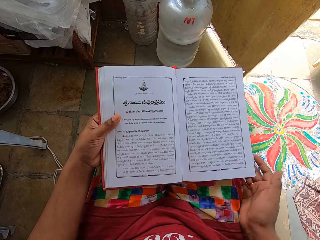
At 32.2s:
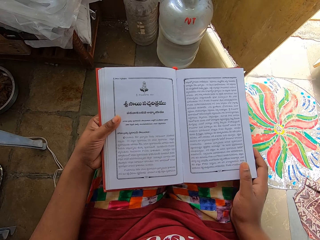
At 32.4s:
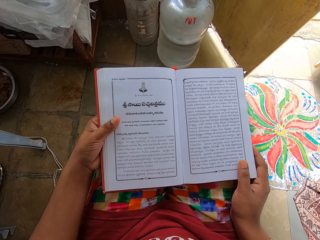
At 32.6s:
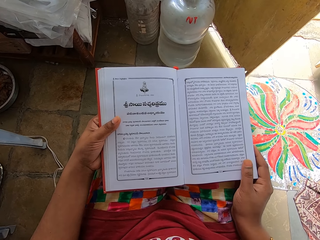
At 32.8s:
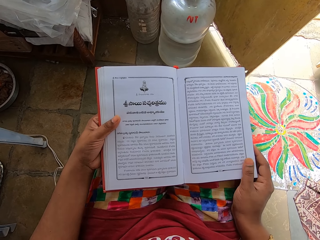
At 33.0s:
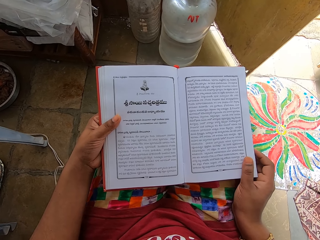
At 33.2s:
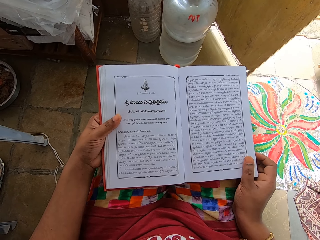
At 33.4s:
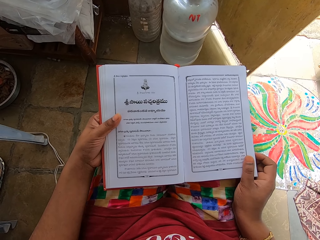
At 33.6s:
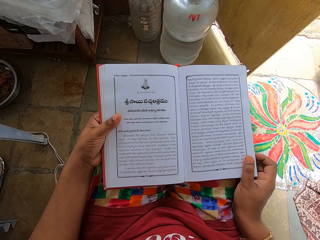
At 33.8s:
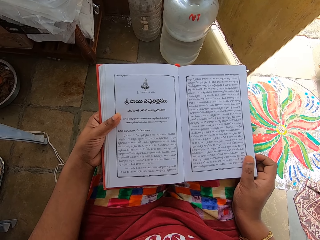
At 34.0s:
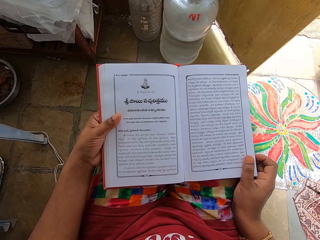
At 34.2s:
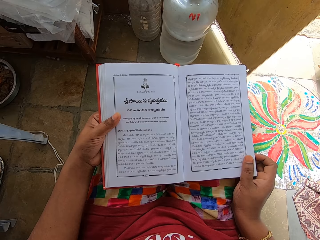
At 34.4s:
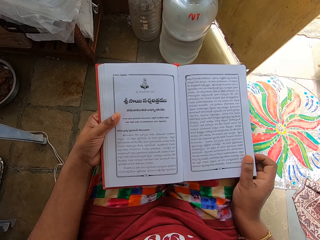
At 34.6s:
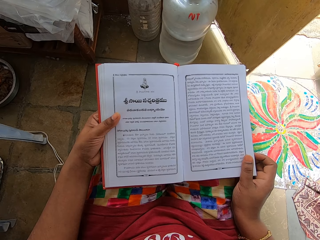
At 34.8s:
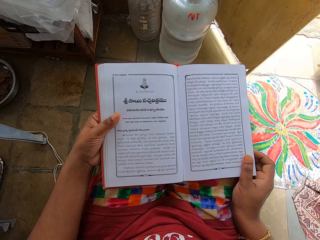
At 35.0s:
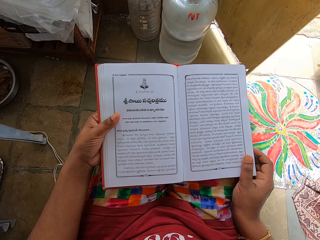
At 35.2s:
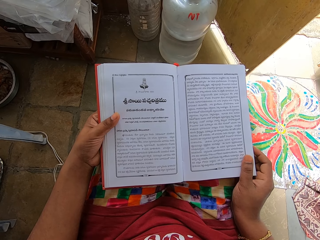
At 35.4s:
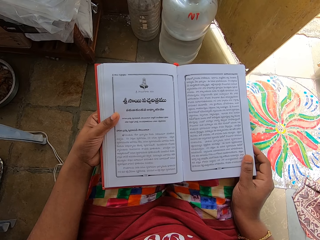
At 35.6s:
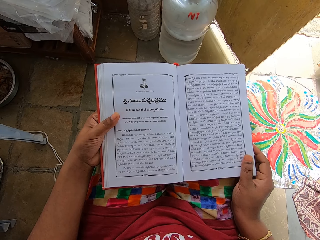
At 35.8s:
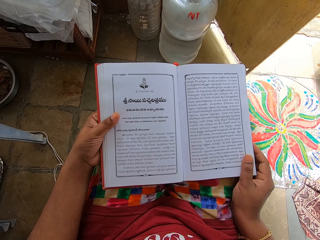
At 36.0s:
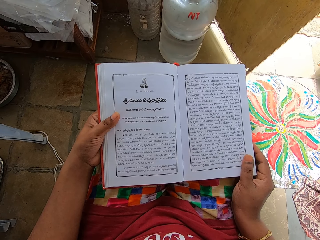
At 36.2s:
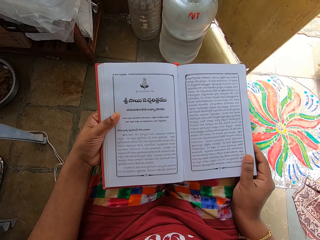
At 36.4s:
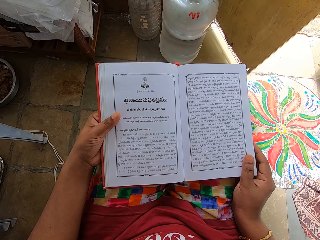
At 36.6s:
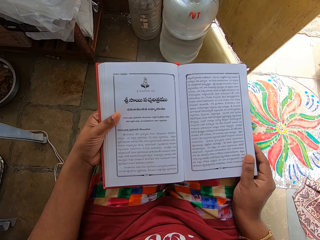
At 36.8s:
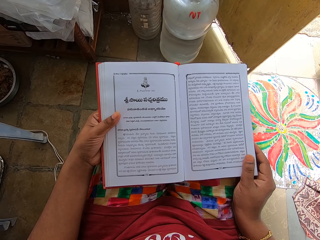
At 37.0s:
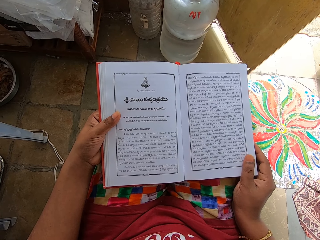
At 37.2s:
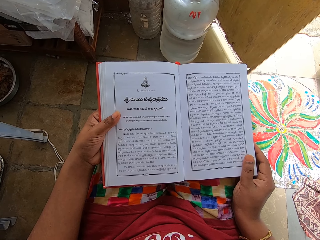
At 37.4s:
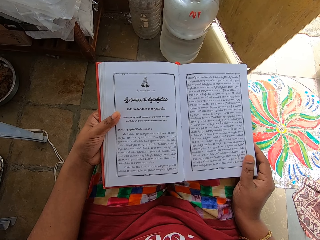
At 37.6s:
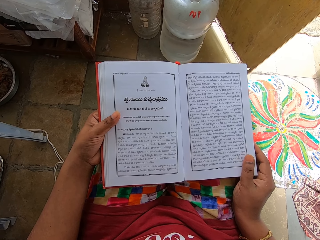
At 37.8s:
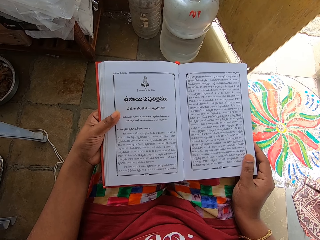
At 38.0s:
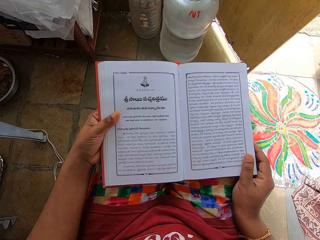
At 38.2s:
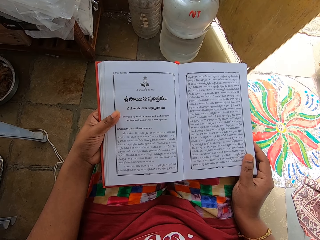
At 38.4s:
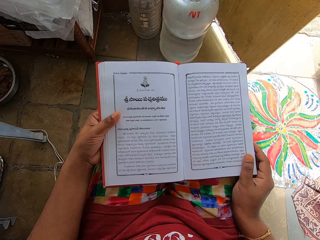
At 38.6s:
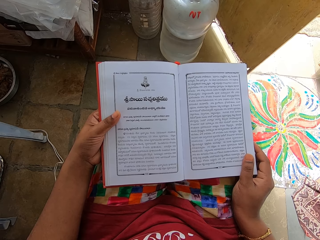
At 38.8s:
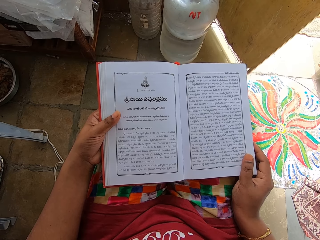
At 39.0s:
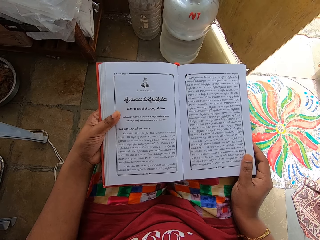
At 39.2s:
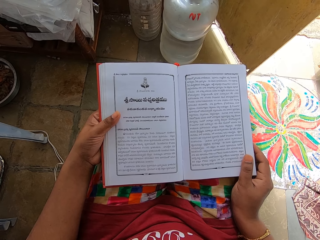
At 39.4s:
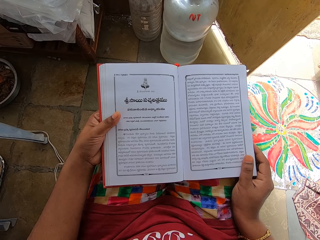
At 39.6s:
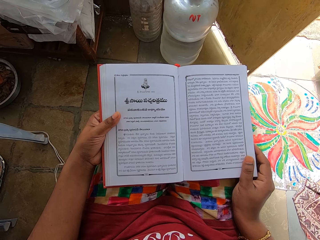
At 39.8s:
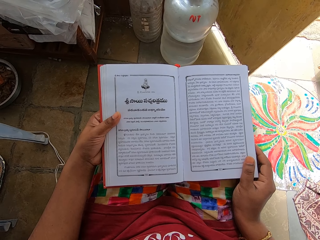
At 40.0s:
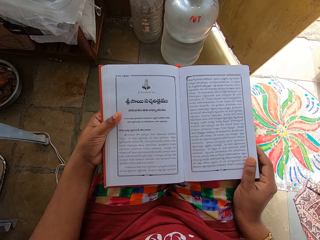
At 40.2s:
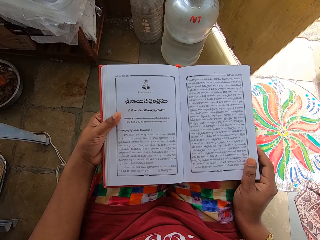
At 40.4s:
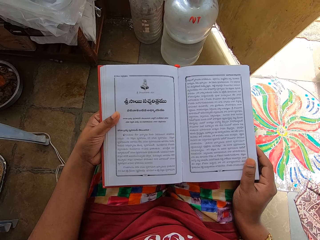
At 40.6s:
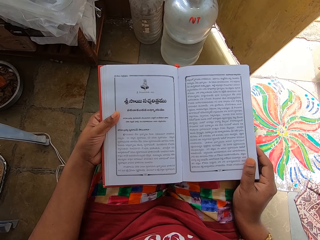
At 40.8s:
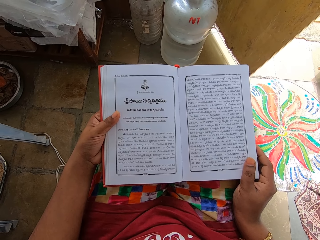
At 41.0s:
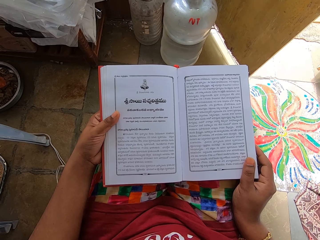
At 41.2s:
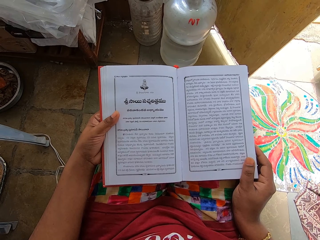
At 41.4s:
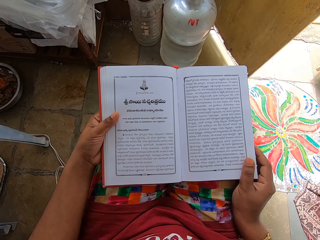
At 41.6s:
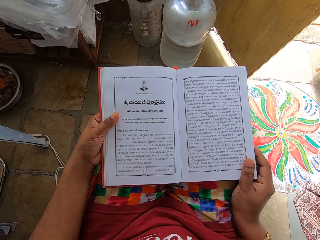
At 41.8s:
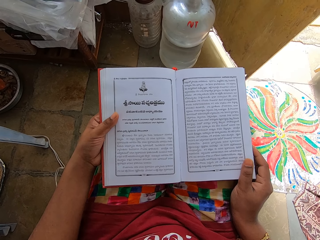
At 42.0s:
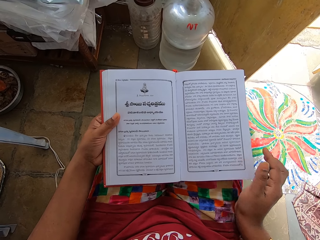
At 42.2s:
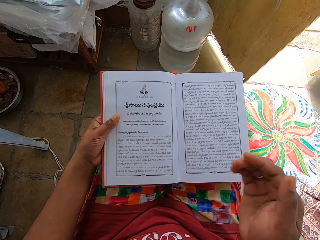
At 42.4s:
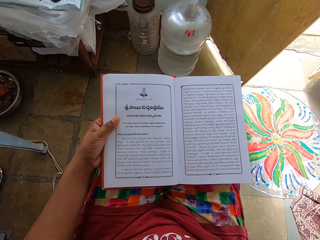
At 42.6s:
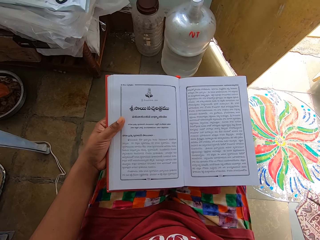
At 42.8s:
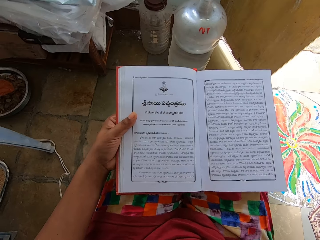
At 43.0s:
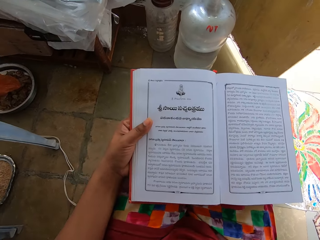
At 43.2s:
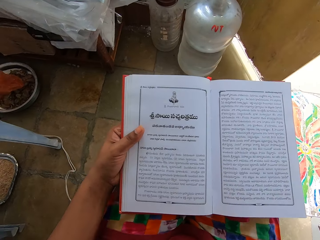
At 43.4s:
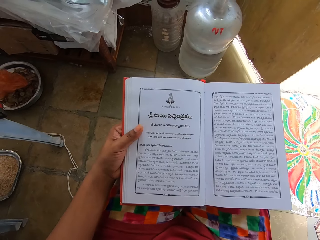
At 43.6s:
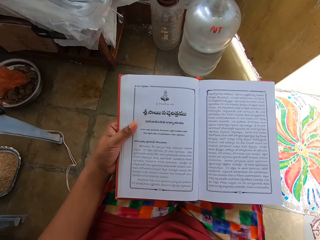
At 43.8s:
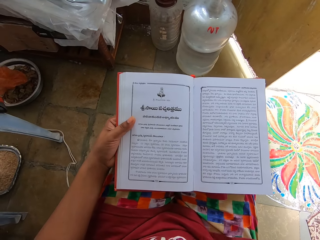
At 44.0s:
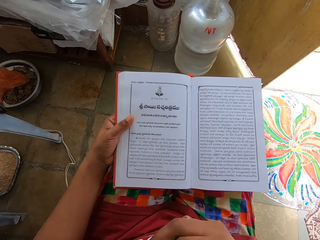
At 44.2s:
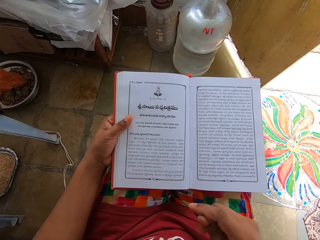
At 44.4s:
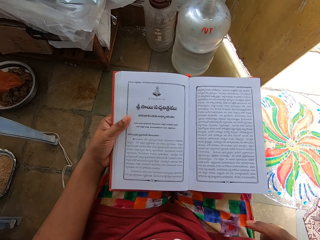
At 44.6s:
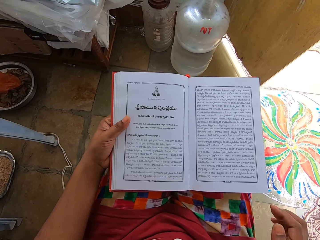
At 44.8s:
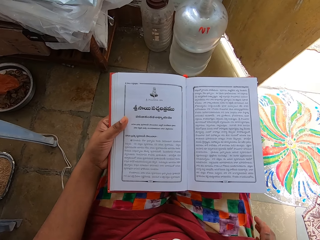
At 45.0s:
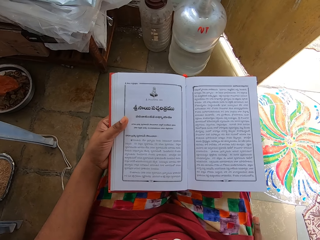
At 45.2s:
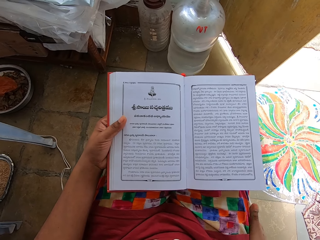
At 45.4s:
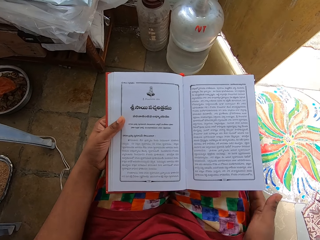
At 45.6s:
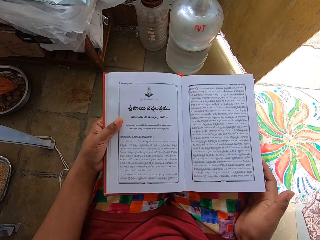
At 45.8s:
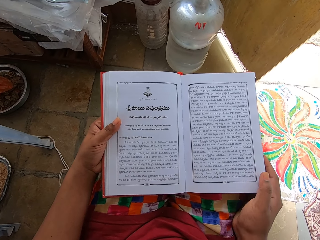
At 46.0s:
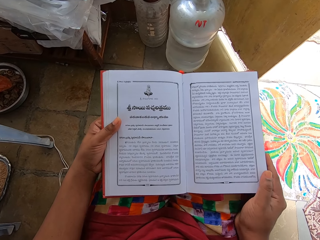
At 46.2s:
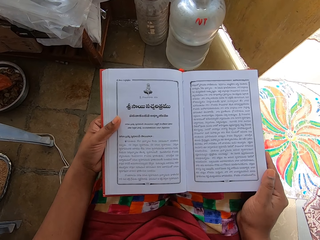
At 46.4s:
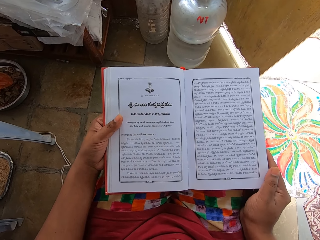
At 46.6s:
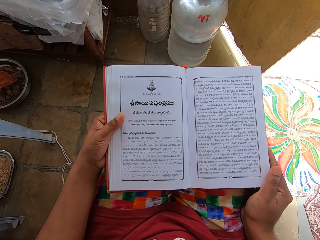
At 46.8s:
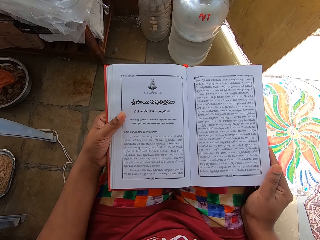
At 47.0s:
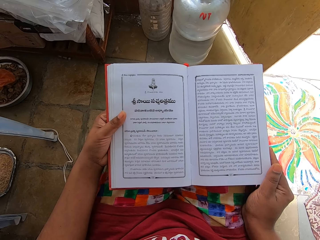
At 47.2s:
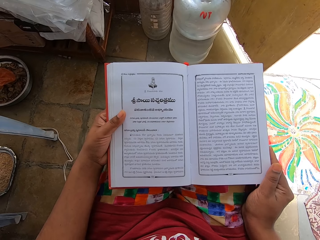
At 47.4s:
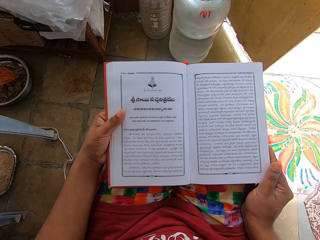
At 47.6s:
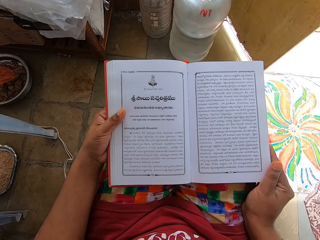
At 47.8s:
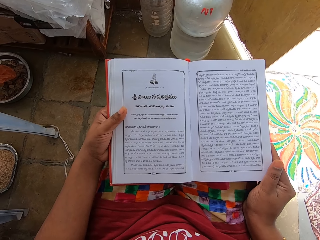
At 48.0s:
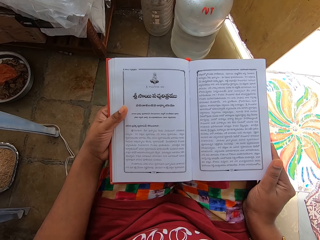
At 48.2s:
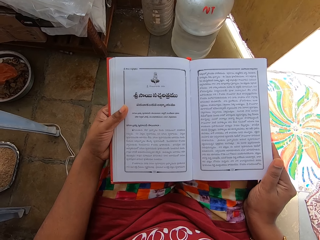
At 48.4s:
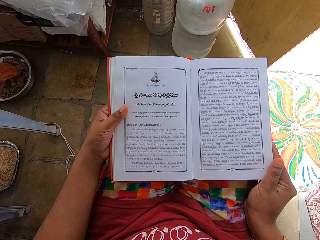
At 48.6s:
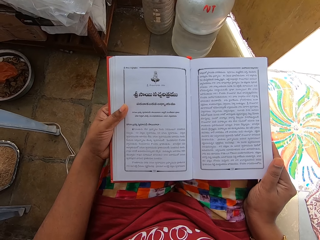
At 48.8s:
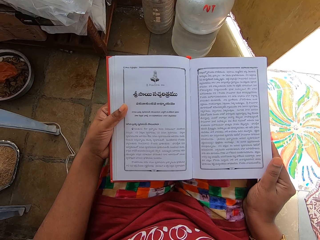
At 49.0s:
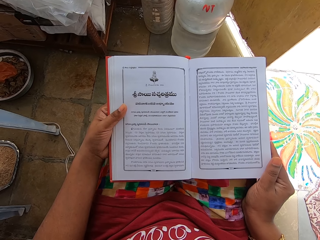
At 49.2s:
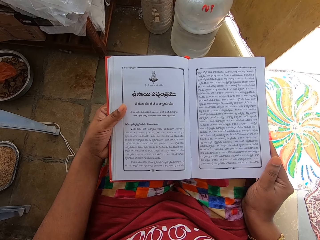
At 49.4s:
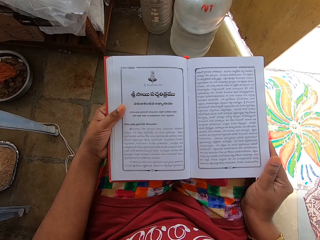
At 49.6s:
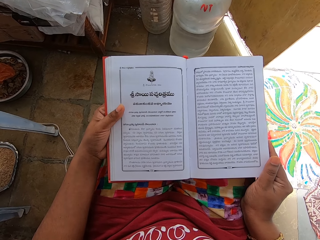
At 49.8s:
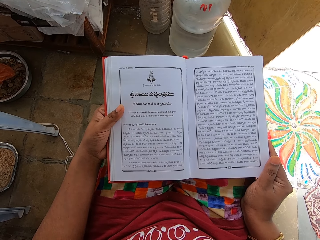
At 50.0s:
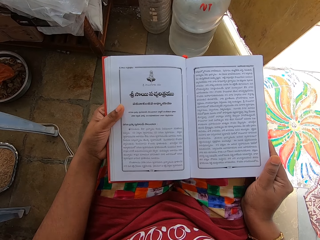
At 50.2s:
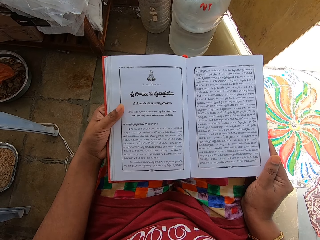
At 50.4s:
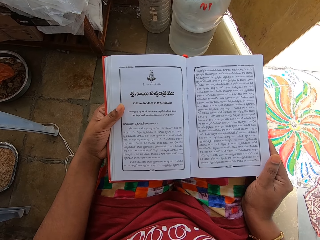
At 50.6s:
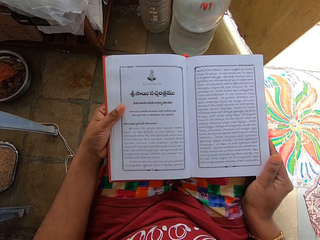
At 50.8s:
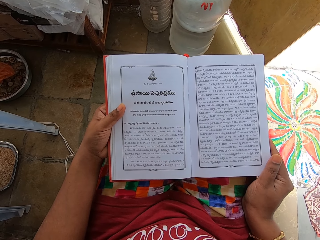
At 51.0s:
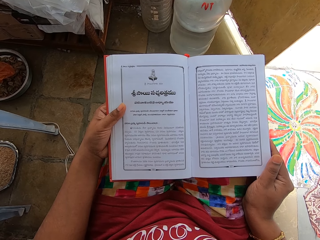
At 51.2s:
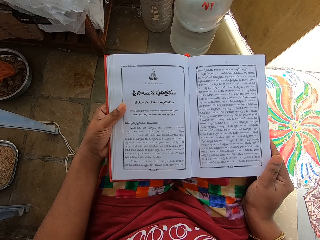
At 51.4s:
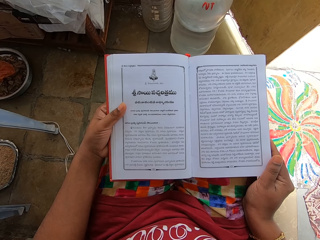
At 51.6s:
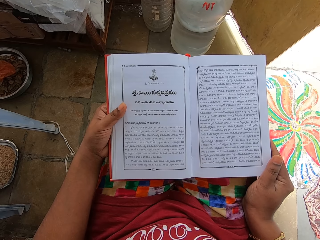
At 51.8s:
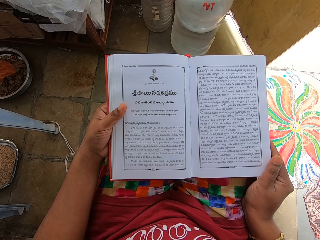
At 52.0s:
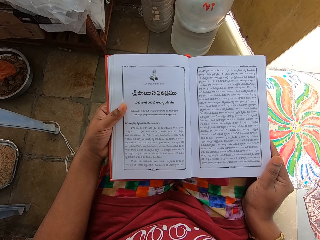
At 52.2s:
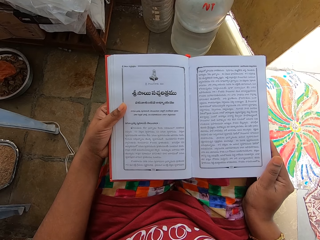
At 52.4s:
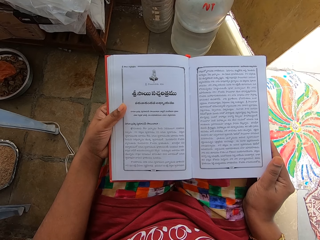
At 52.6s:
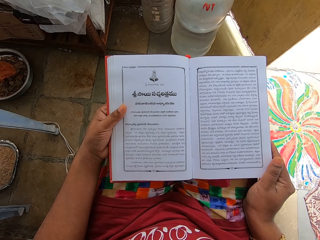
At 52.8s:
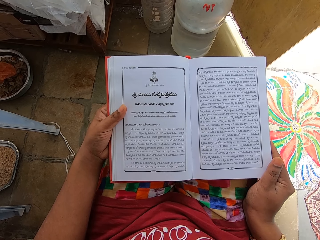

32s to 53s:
The camera wearer holds the book with both hands. They read the book. They touch the face. They wipe the hand on a cloth. They hold the book with both hands. They read the book.
